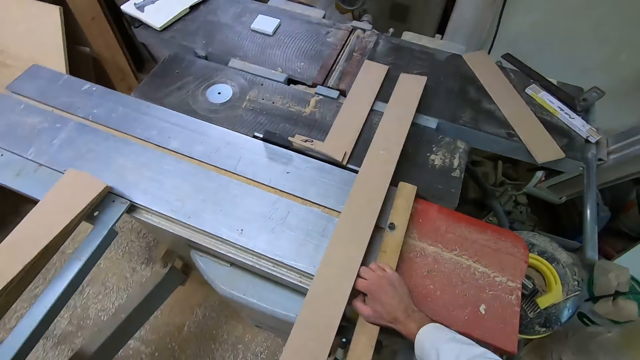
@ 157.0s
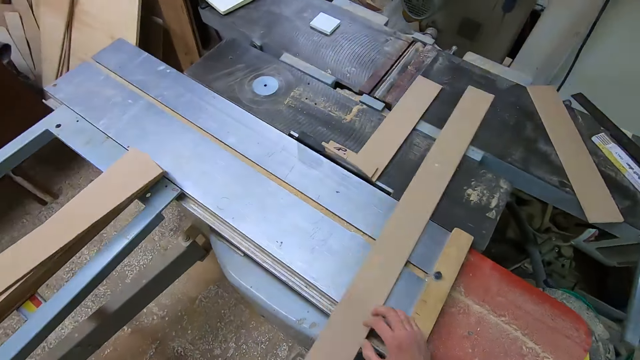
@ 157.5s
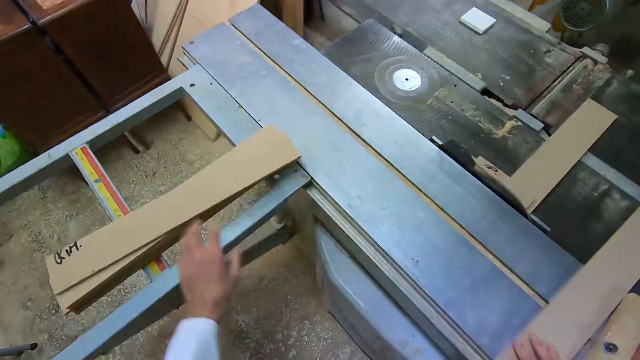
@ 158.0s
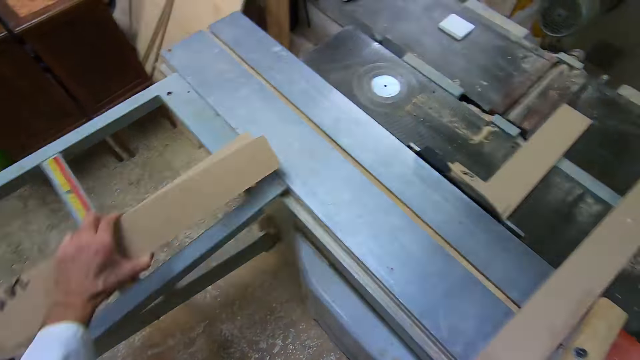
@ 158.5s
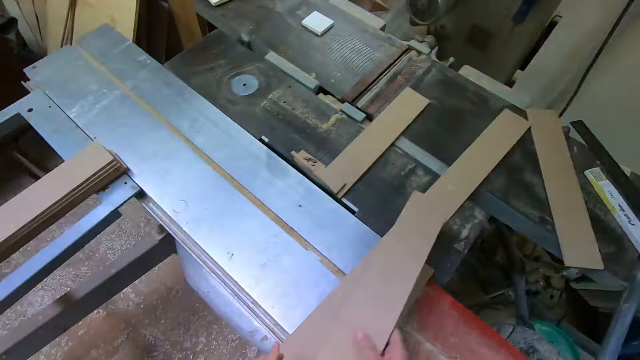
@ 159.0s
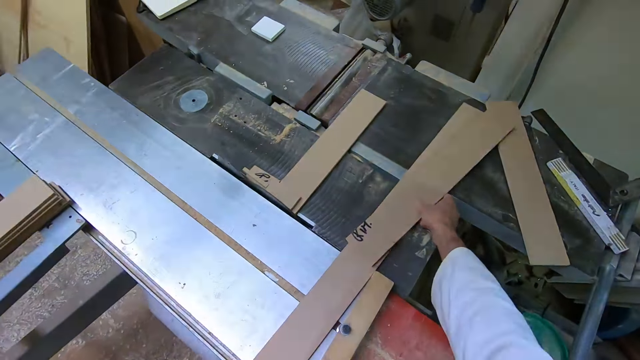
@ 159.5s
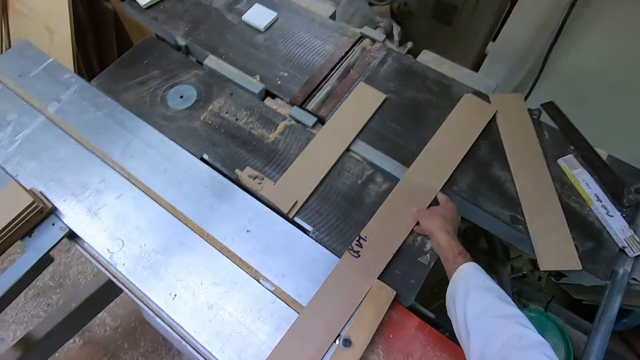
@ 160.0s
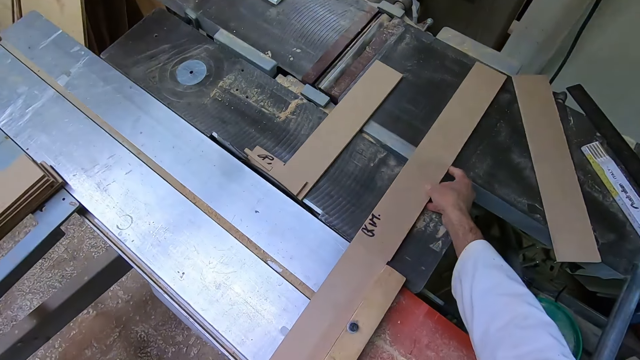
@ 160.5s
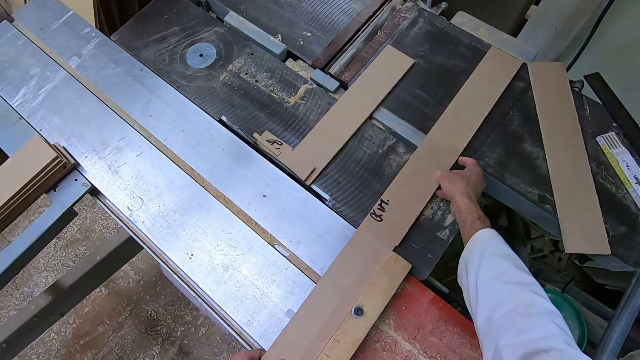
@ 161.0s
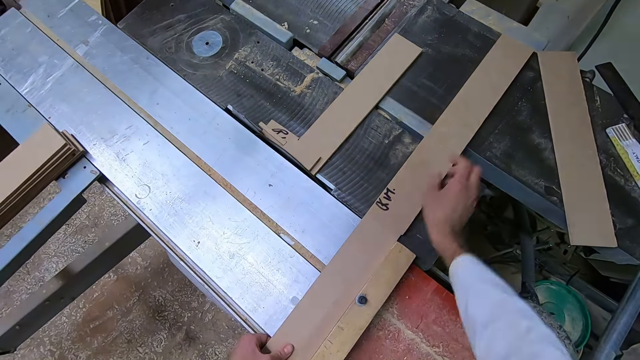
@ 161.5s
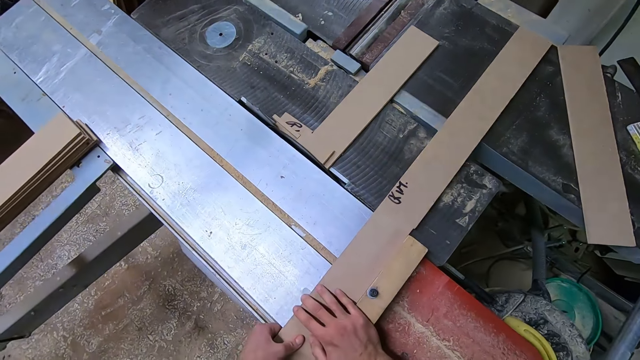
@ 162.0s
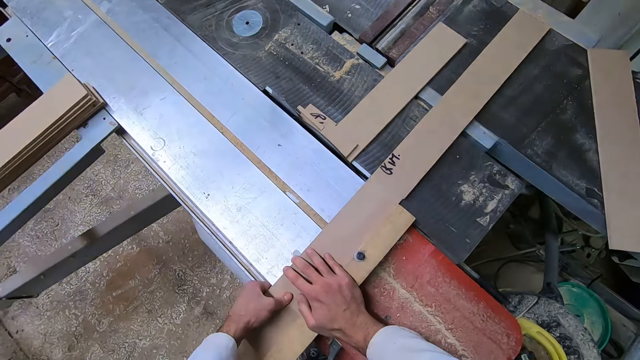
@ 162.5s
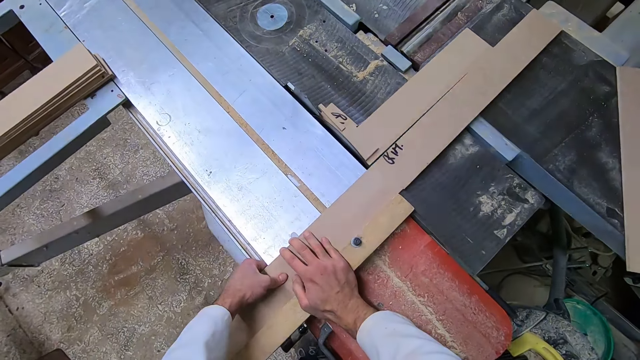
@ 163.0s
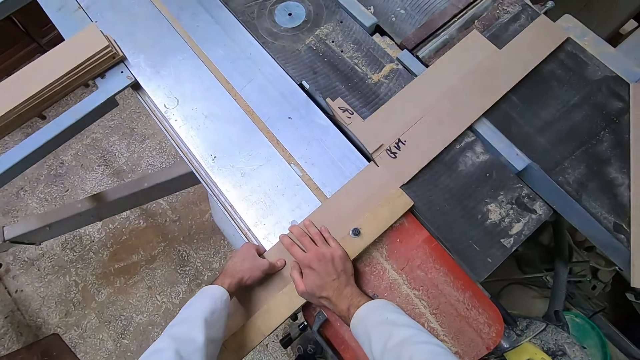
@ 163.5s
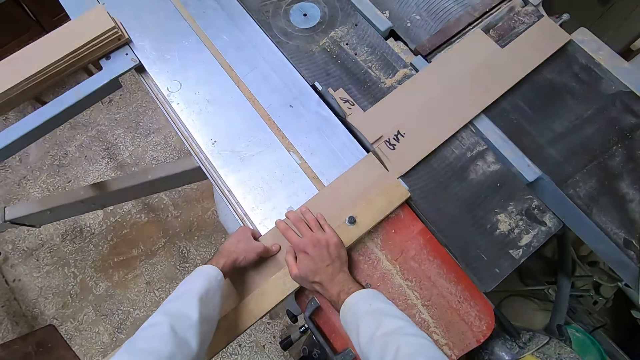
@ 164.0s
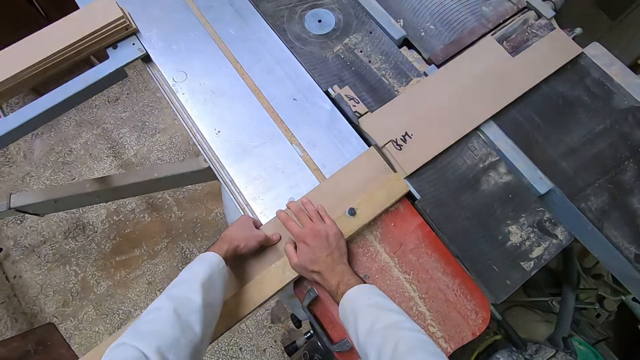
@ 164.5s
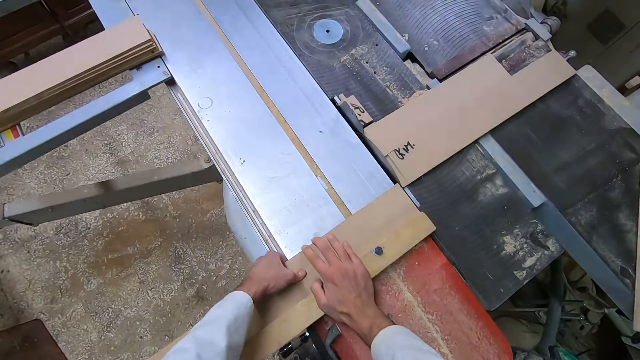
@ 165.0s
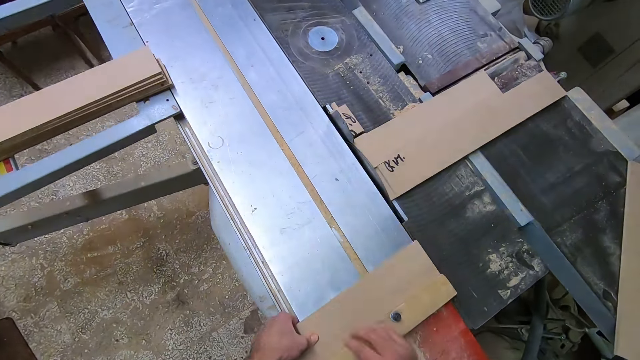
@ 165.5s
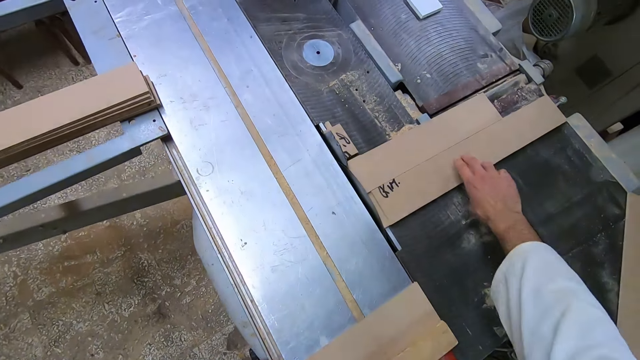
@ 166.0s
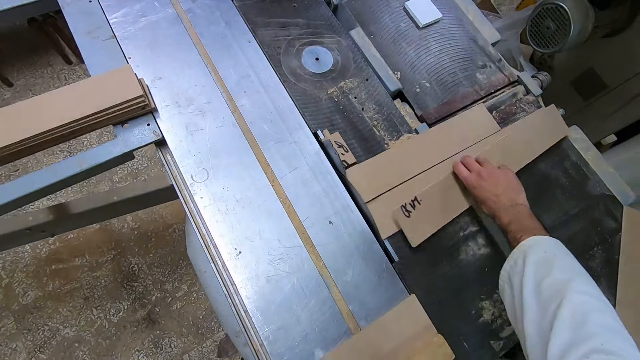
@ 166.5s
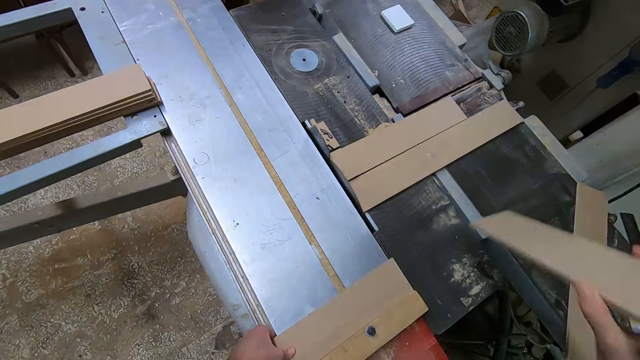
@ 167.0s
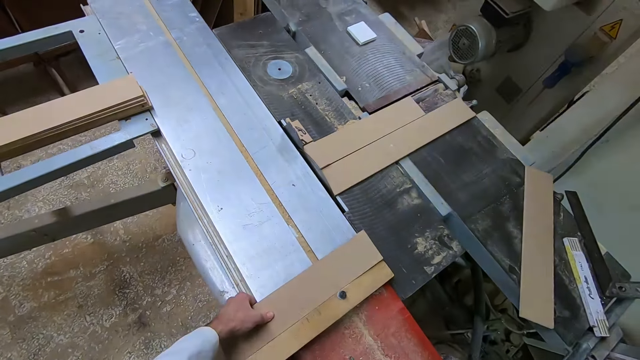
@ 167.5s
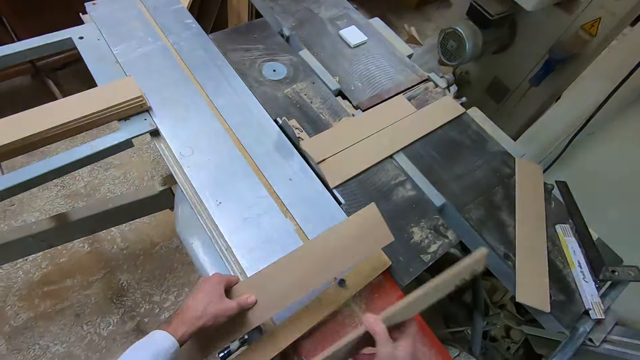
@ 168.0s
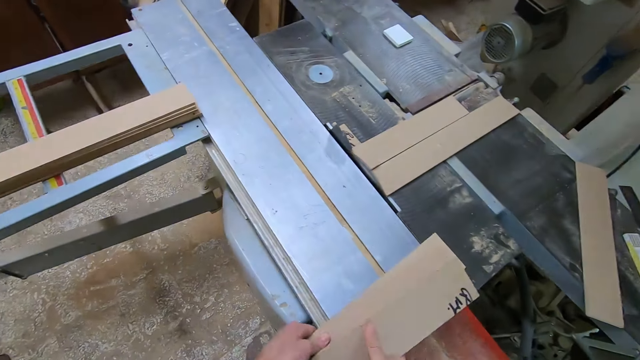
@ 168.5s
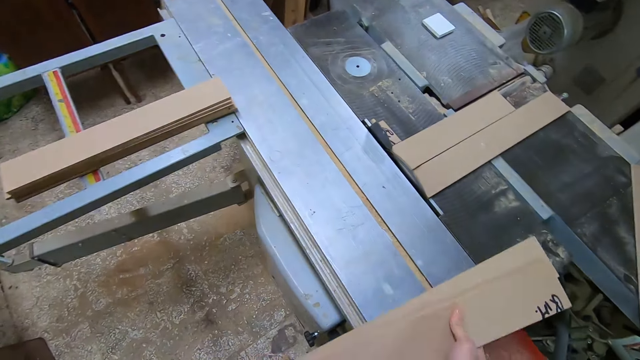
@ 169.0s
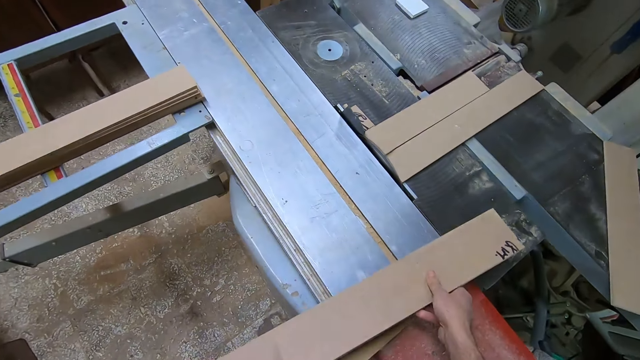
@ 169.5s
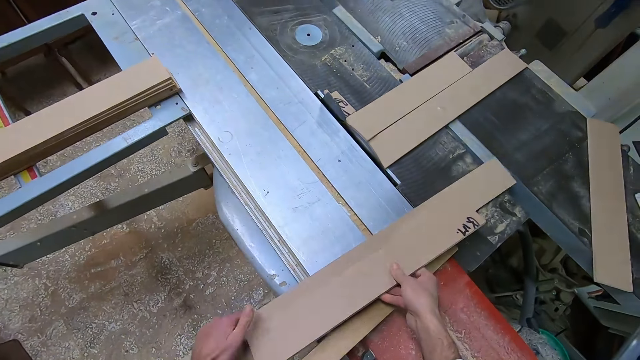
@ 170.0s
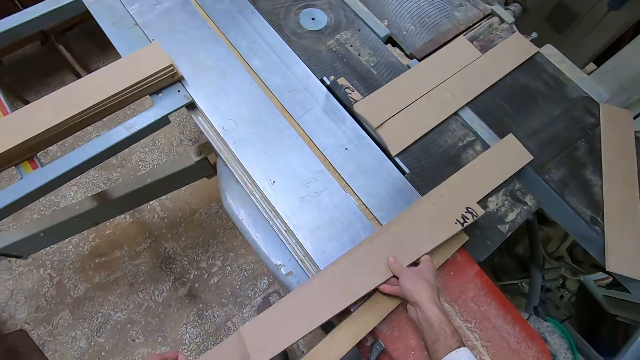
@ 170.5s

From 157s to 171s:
The camera wearer places the wood on the table saw machine. He picks another wood from the side of the table saw machine. He places the wood on the other wood on the table saw machine. He smoothens the timber using the table saw. He picks the wood on the side of the table saw. He picks up the wood on the table saw machine. He puts the timber on the table saw. He arranges the woods together on his hands.

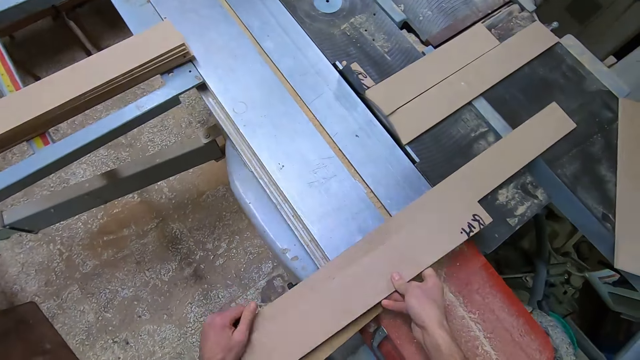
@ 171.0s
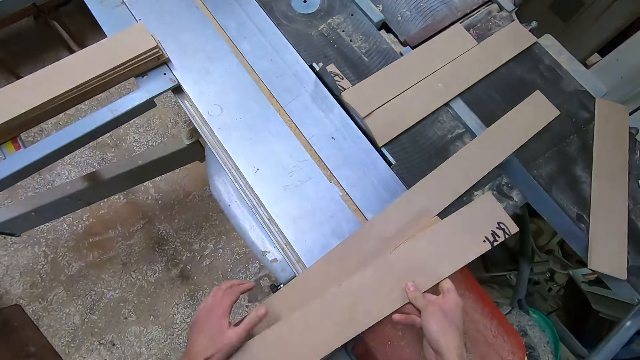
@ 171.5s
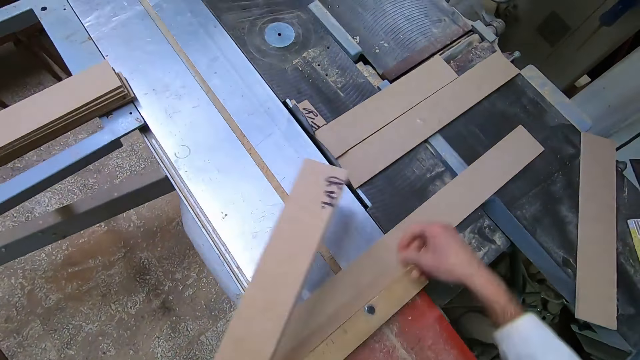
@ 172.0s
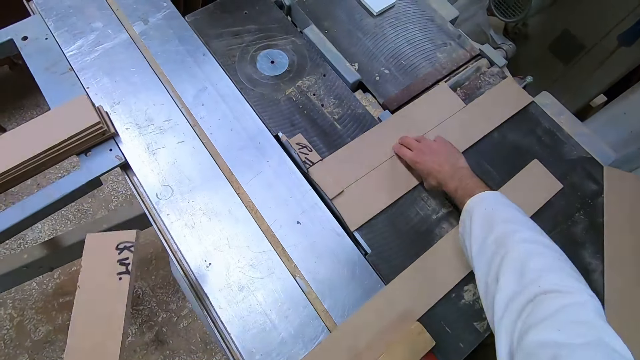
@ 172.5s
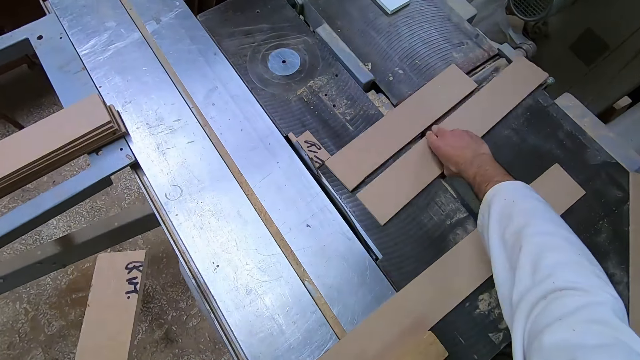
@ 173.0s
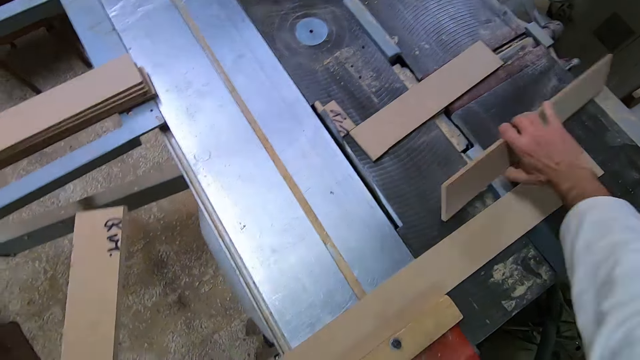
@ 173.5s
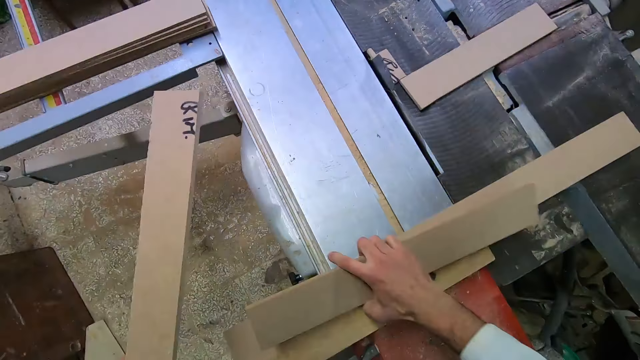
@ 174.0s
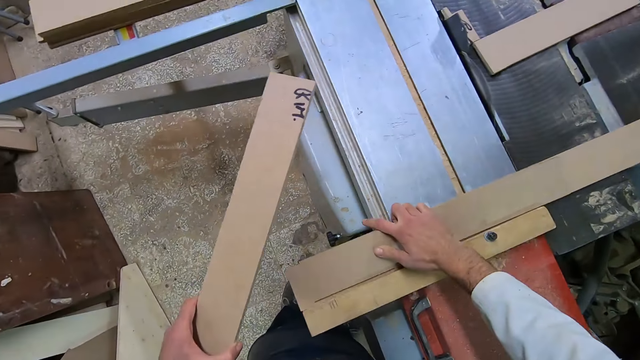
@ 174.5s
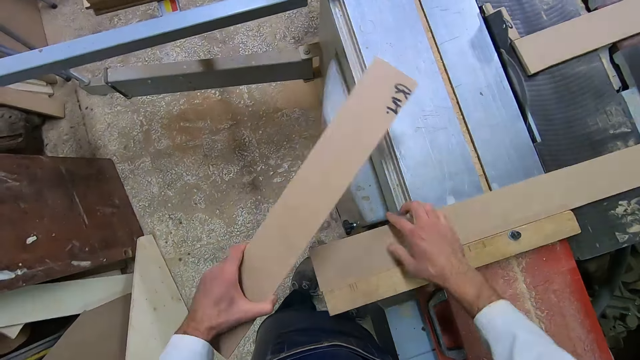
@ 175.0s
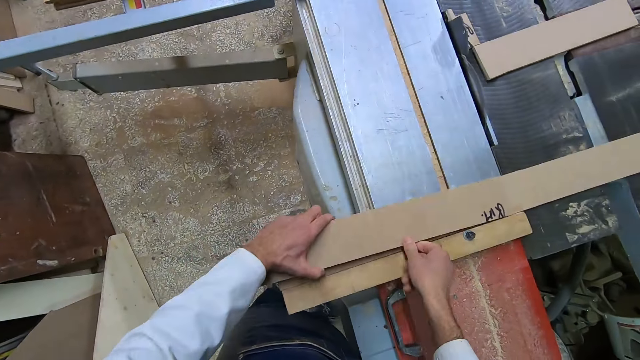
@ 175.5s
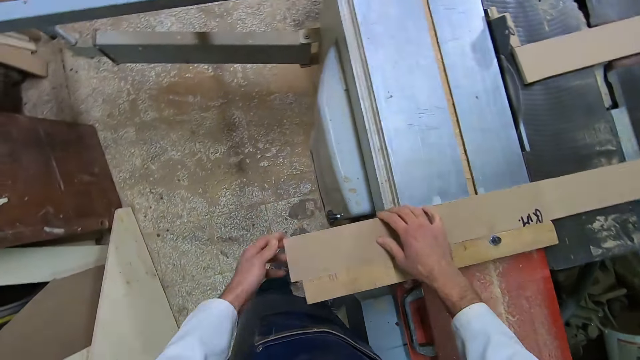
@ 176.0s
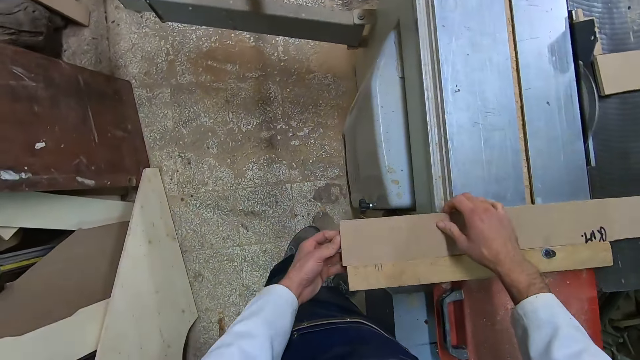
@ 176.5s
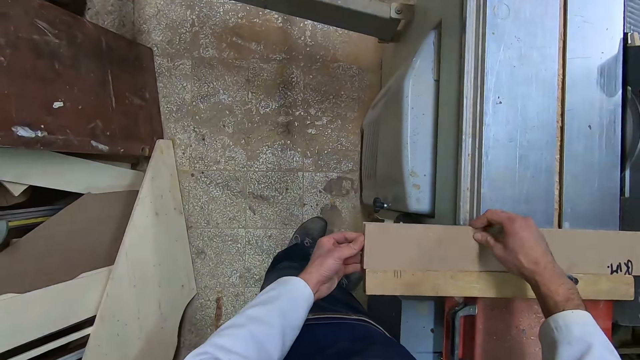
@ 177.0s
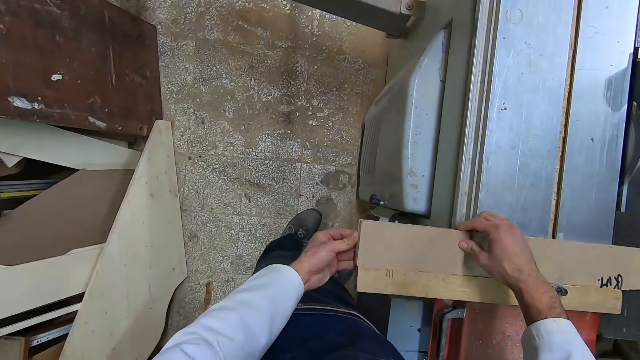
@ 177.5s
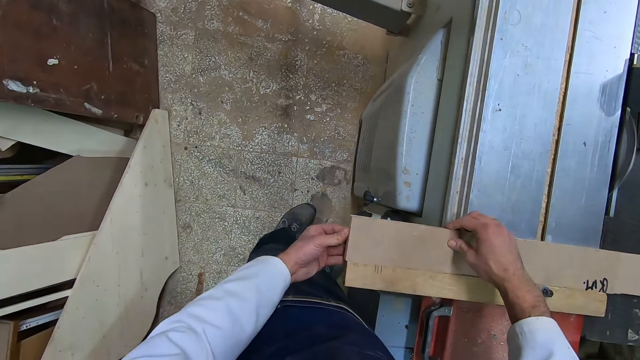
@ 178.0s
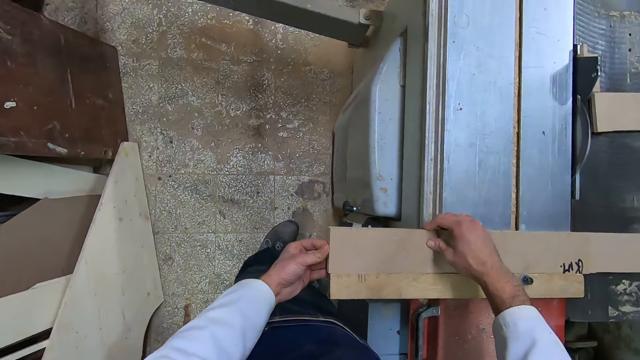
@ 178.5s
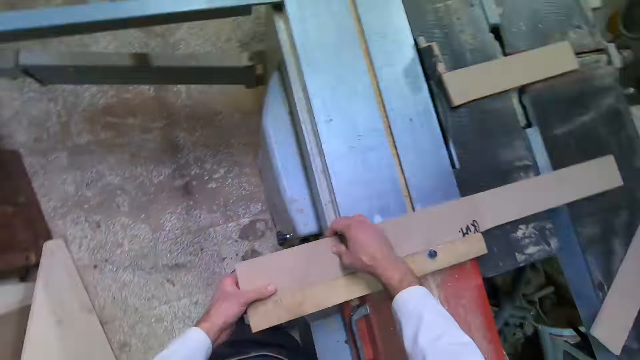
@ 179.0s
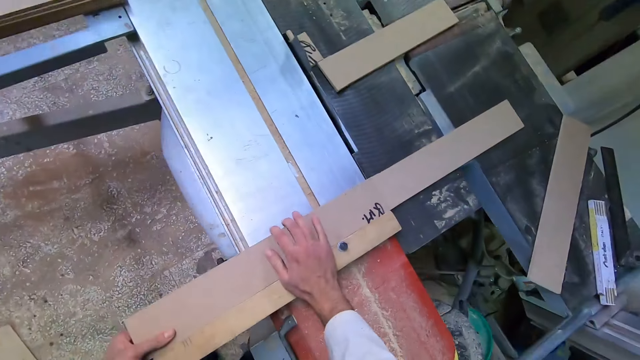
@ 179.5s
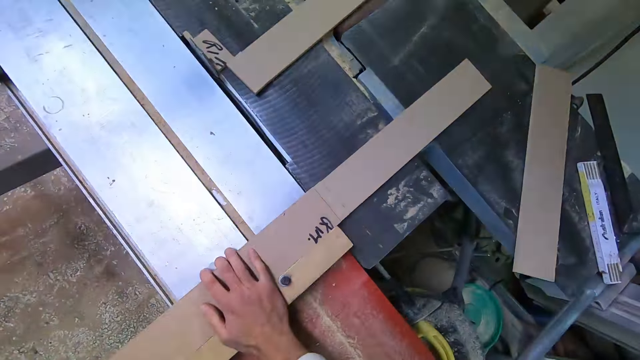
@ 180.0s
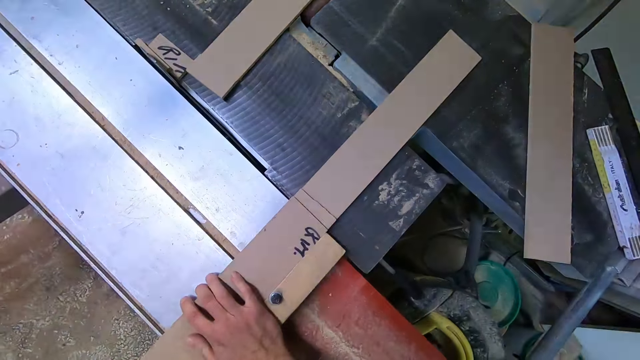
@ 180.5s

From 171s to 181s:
The camera wearer picks another wood from the side of the table saw machine. They place the woods on the table saw on each other.
